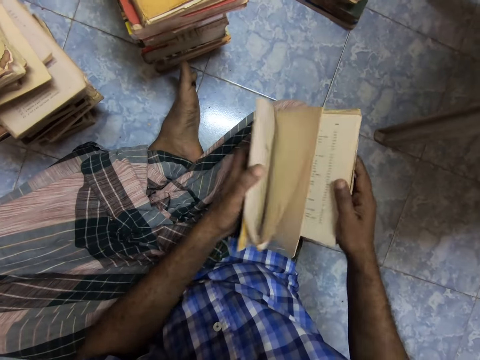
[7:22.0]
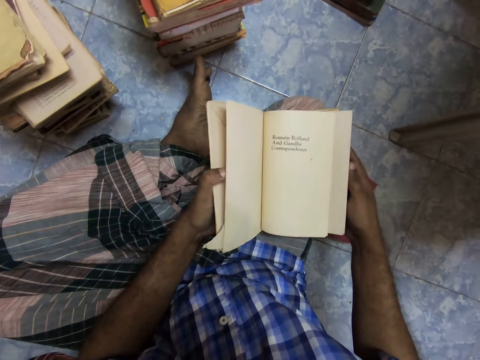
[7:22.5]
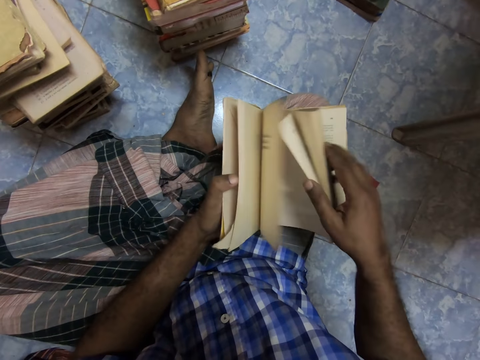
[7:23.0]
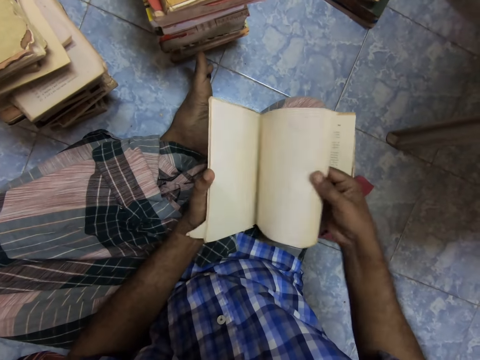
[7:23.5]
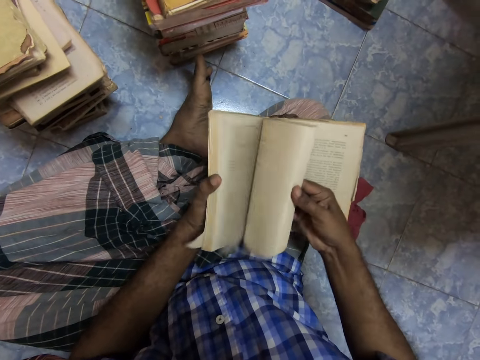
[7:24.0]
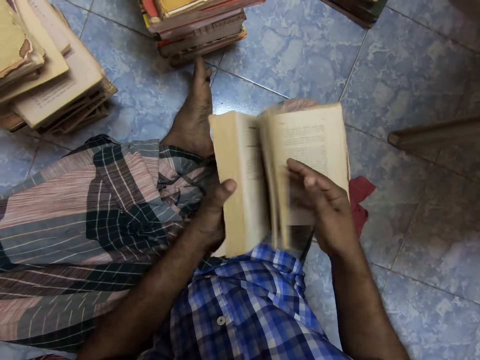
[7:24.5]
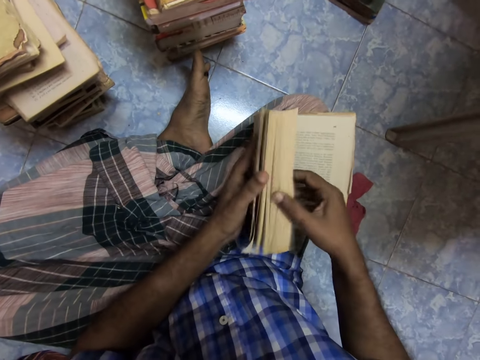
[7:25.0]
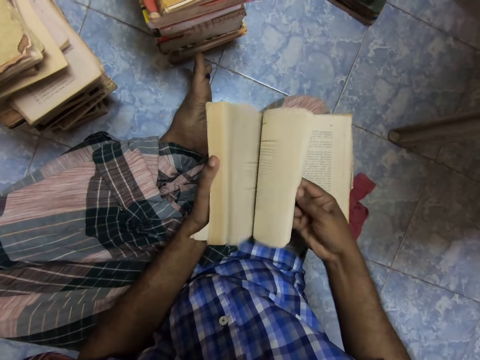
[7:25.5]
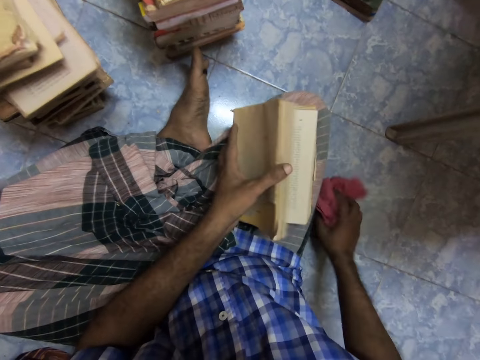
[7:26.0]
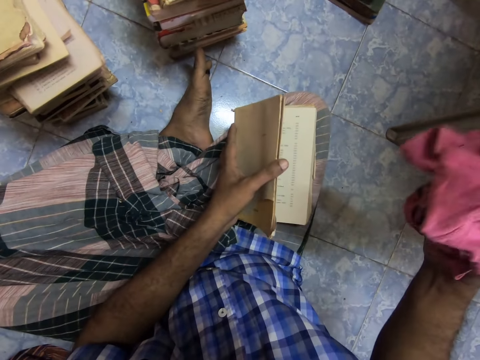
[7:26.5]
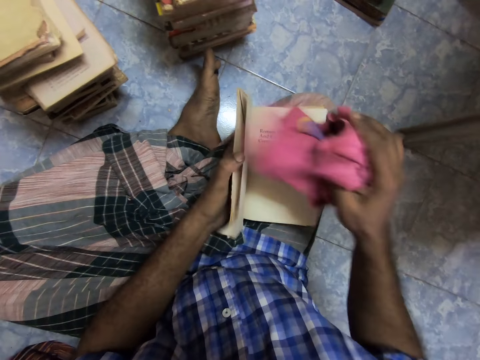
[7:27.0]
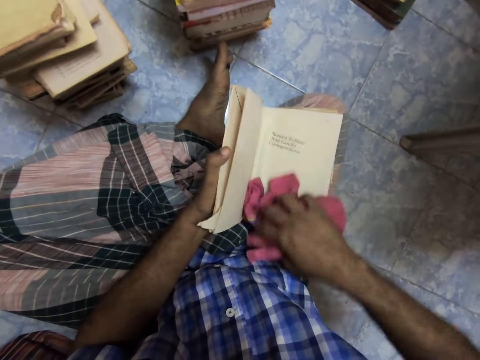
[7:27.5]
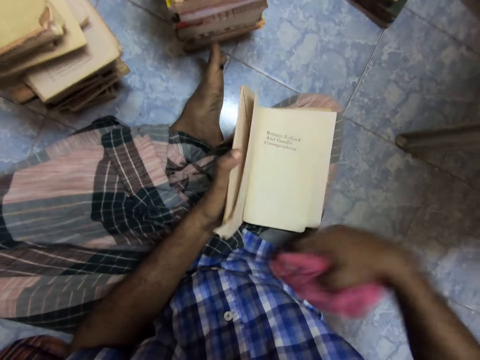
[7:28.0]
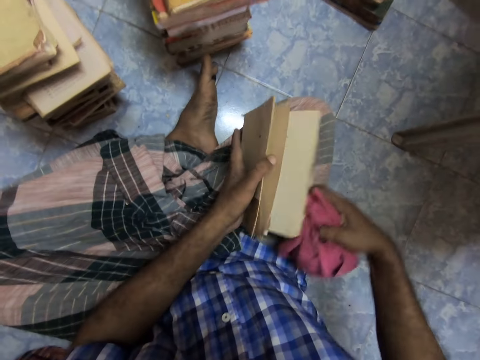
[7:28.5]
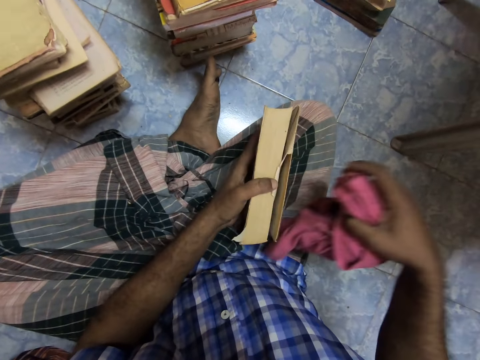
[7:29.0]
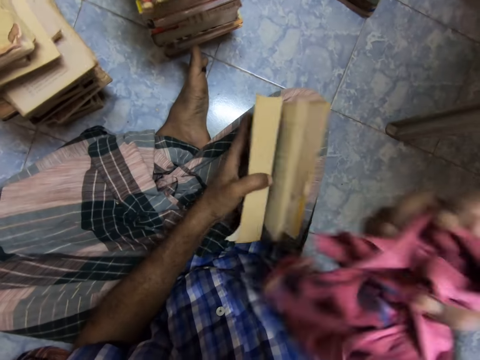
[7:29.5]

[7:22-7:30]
The camera wearer opens the front side of the book. They flip through the book. They pick a piece of cloth from the floor. They clean the book with the cloth. They close the book. They open the back side of the book.

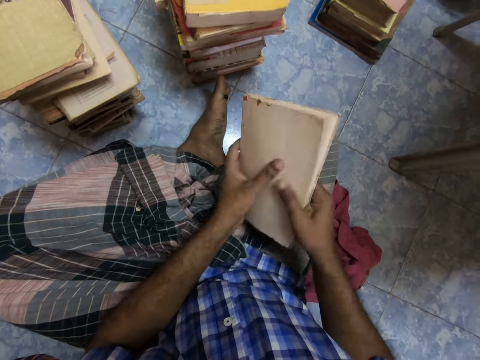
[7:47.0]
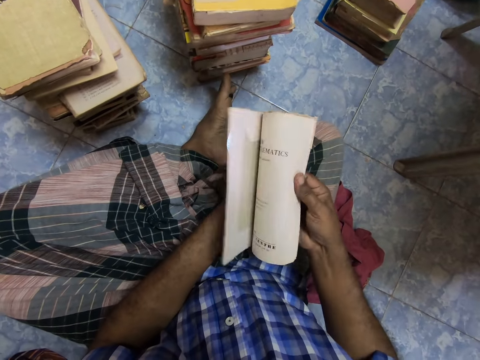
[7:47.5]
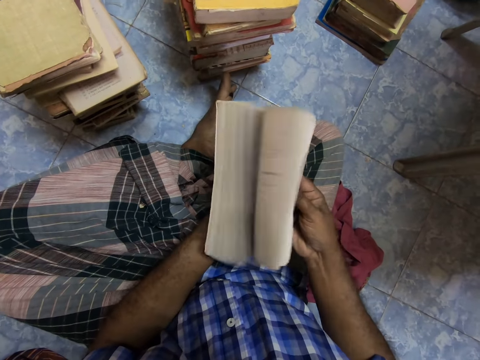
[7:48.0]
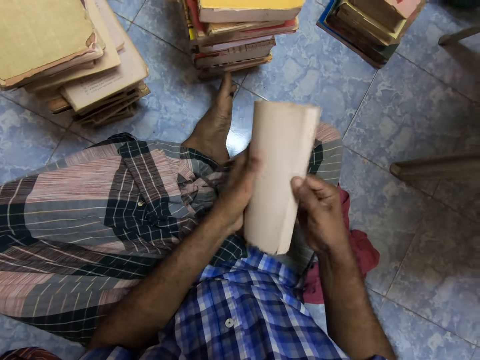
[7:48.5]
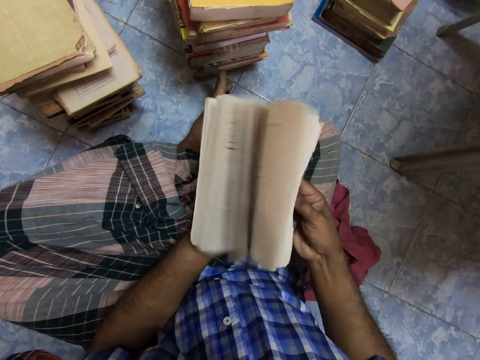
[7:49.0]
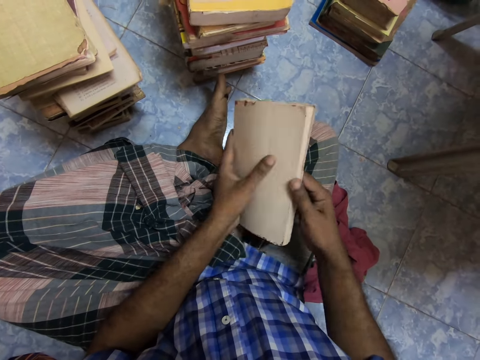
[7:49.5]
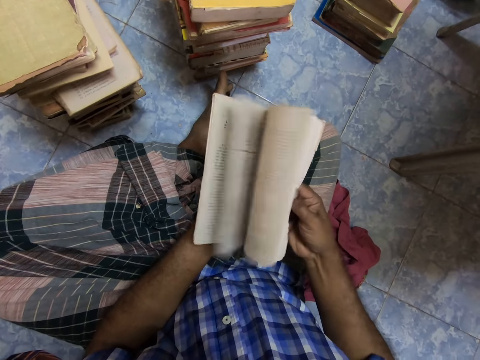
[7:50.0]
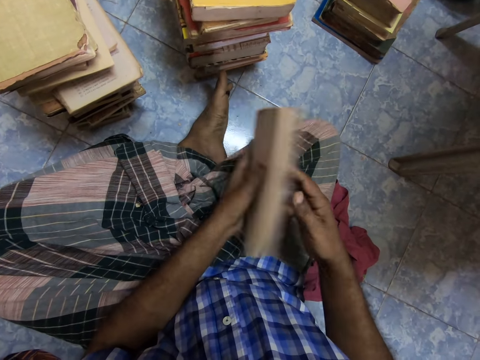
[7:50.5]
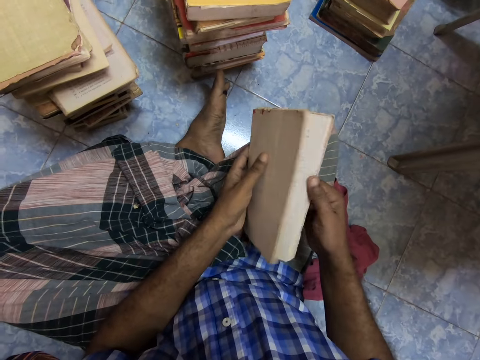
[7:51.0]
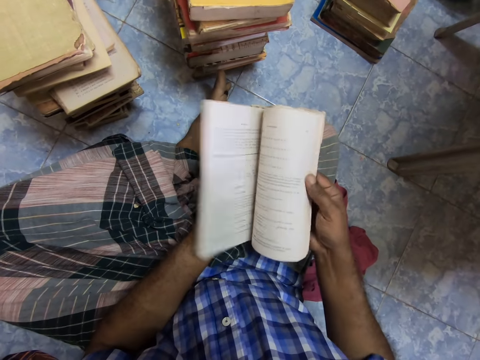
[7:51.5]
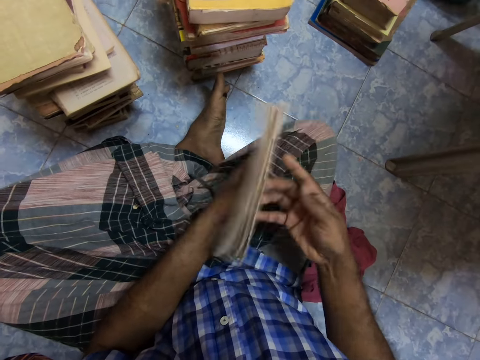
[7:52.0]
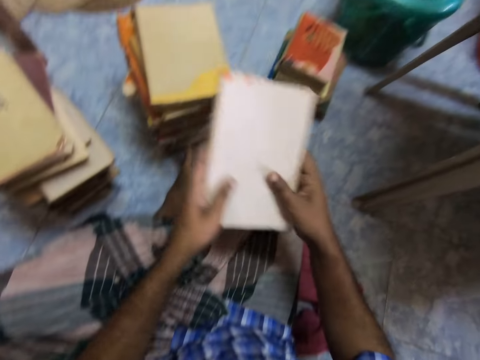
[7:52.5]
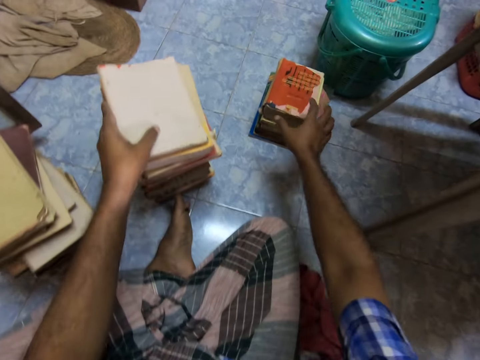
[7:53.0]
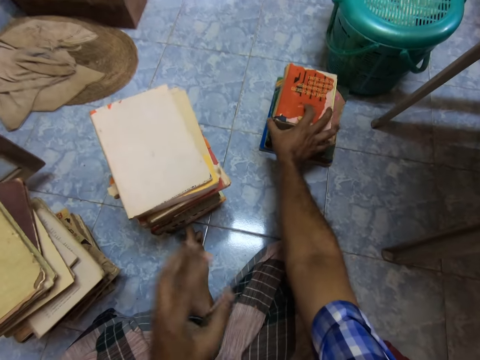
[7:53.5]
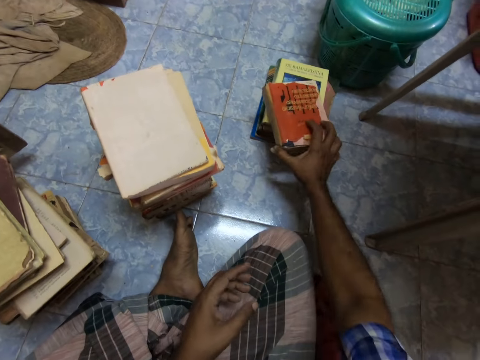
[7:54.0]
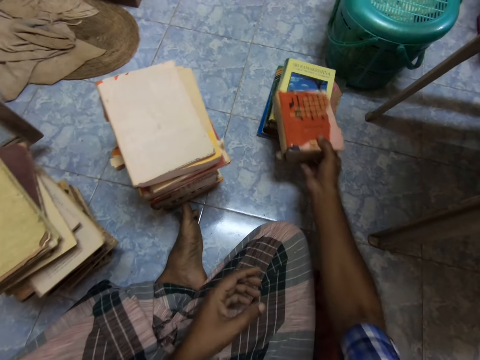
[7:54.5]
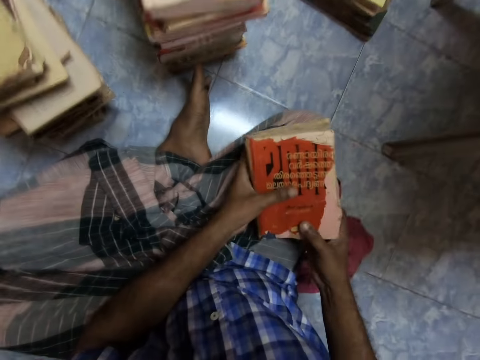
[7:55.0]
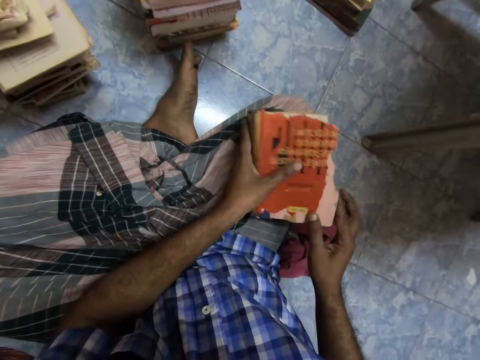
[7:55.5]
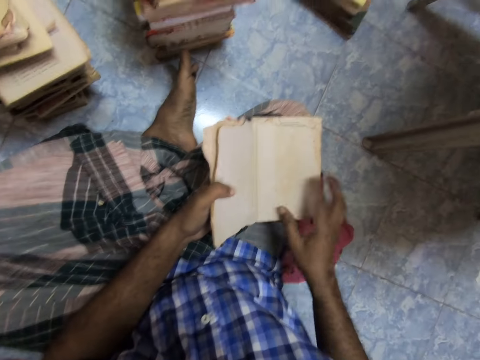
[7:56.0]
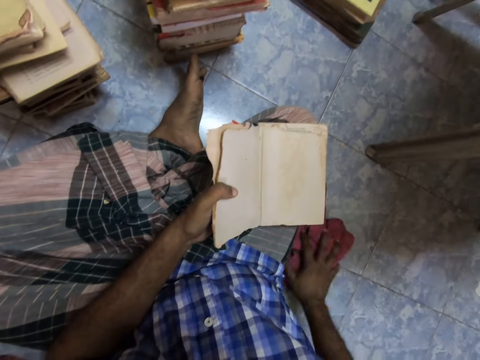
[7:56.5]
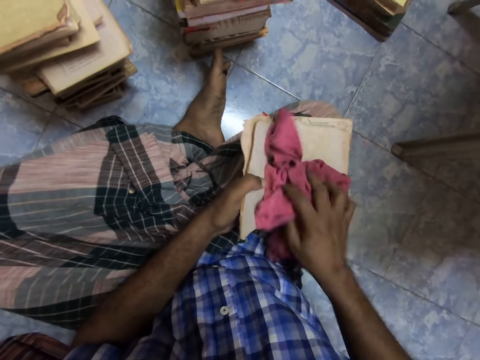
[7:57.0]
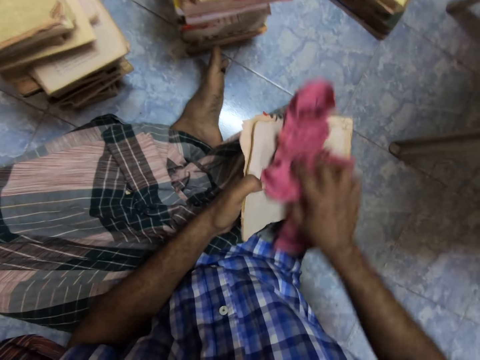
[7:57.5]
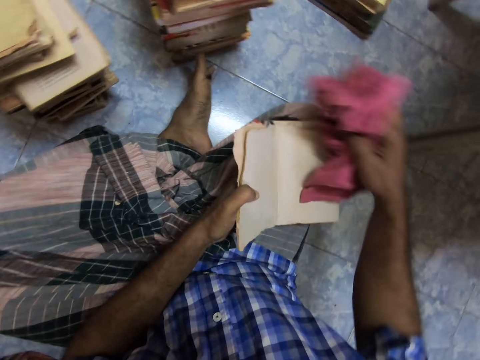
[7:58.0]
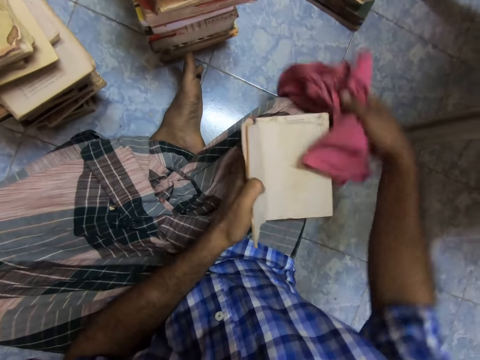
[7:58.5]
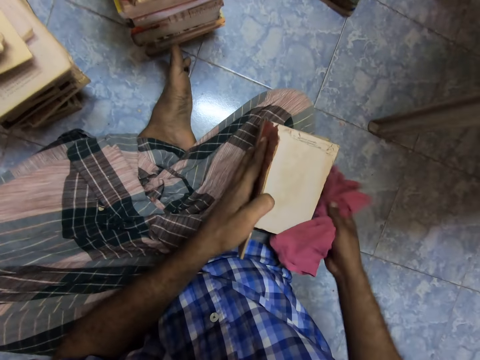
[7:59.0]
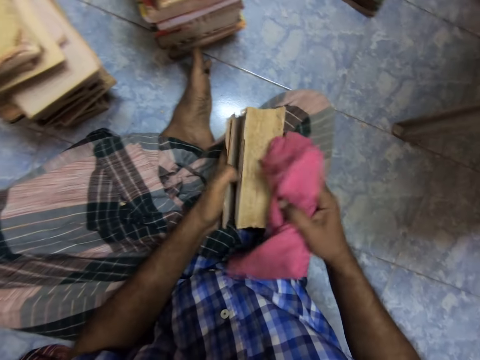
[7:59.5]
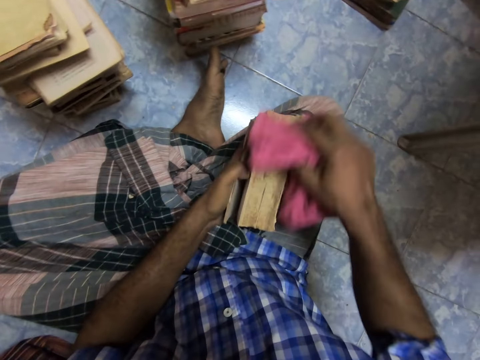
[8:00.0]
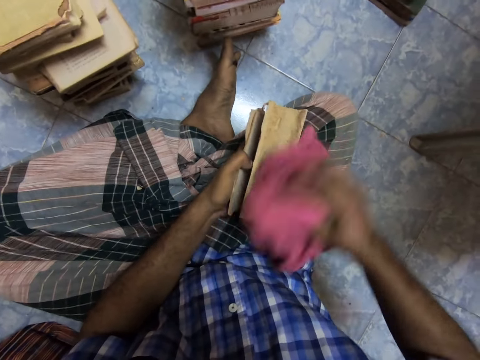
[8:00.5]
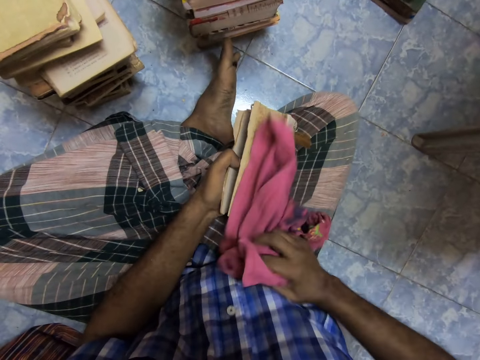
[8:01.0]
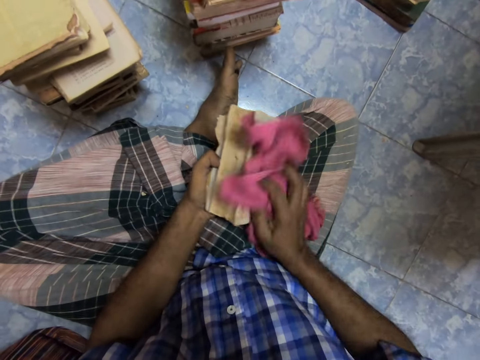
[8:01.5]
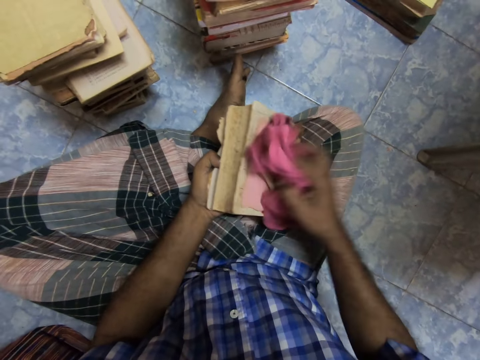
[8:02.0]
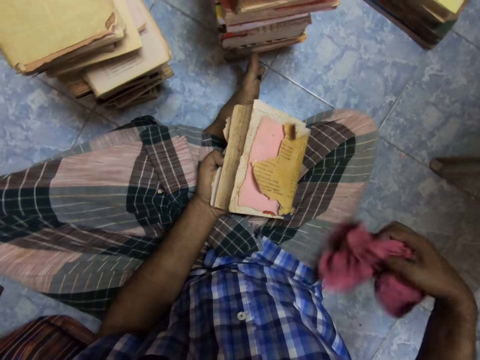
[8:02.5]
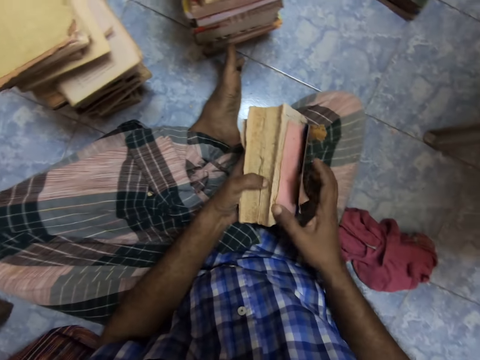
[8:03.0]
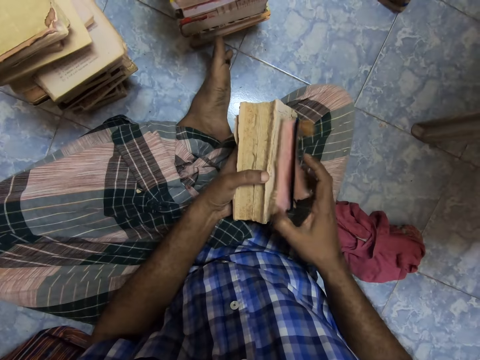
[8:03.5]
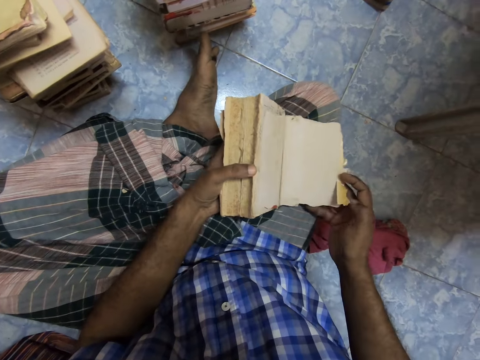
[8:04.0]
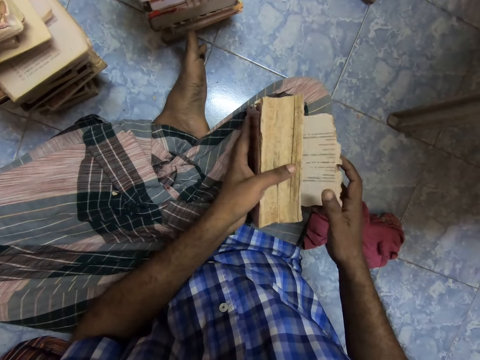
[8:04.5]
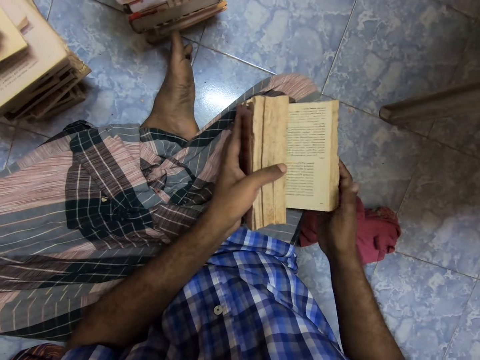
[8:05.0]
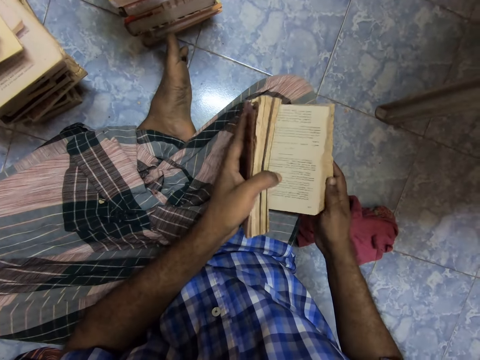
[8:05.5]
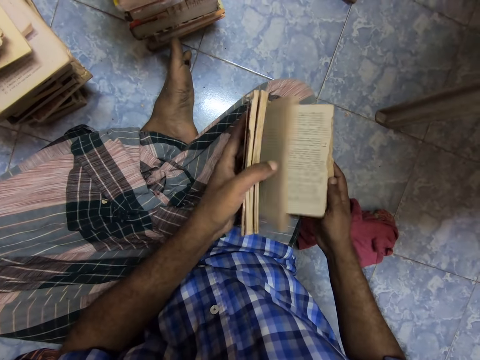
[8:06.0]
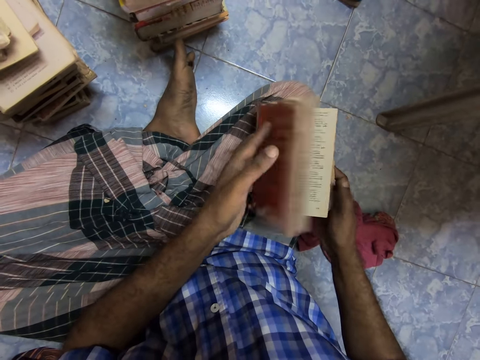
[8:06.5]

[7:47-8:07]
The camera wearer puts the book aside. They pick up a book. They hold the book with both hands. They open the front side of the book. They pick a piece of cloth from the floor. They clean the book with the cloth. They cover the book. They clean the book with the cloth. They drop the piece of cloth. They open the book. They flip through the book.
